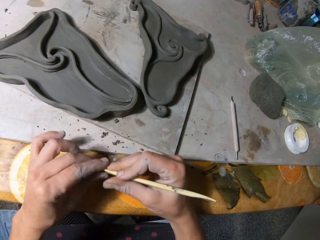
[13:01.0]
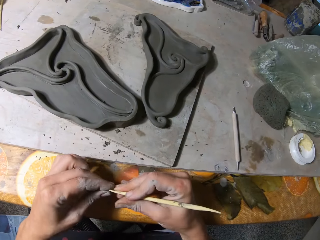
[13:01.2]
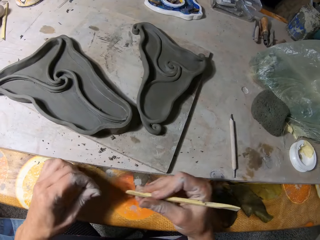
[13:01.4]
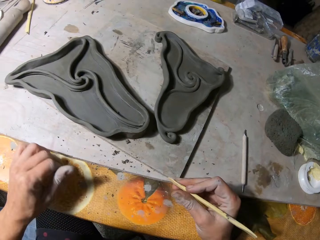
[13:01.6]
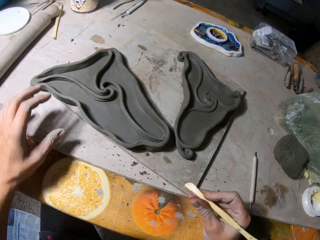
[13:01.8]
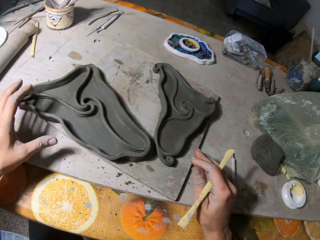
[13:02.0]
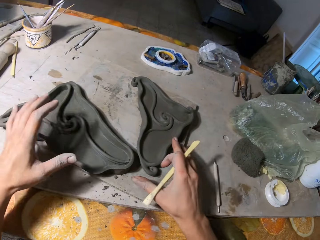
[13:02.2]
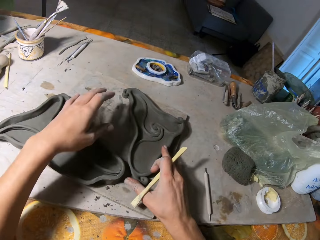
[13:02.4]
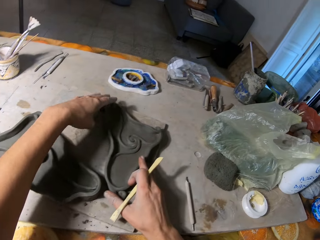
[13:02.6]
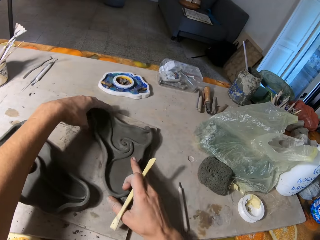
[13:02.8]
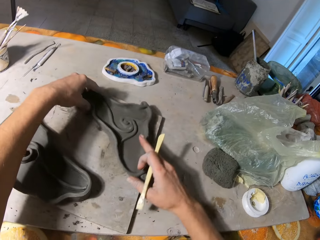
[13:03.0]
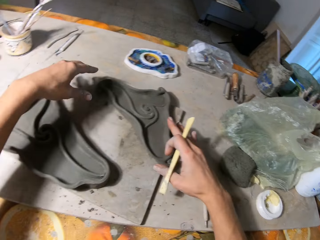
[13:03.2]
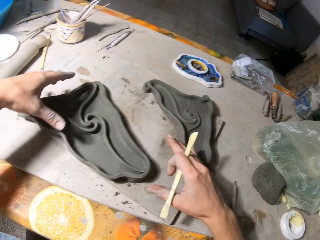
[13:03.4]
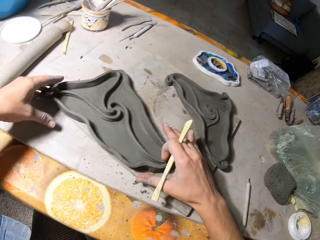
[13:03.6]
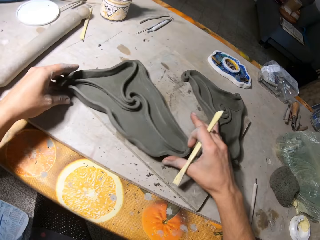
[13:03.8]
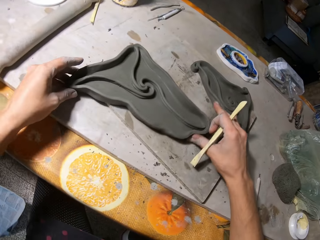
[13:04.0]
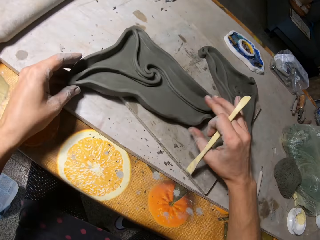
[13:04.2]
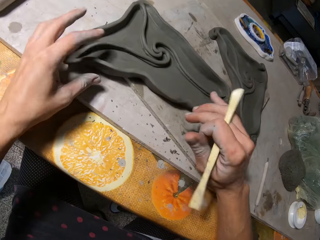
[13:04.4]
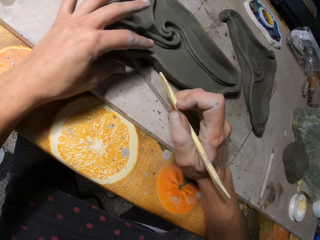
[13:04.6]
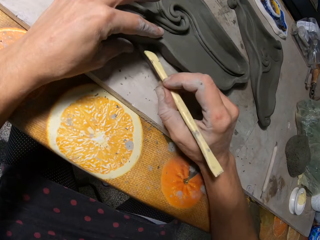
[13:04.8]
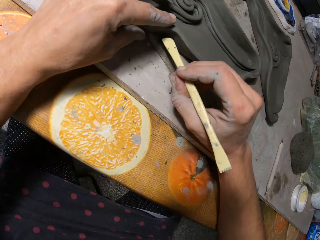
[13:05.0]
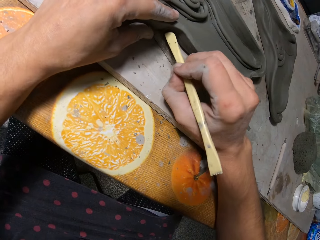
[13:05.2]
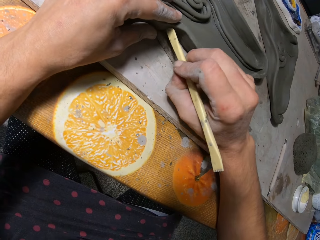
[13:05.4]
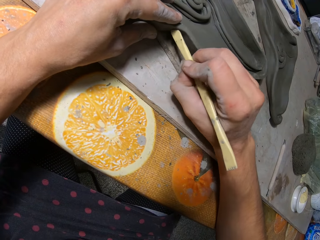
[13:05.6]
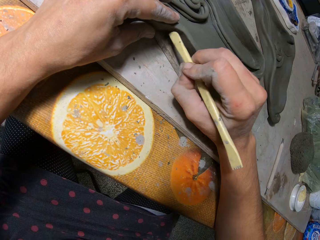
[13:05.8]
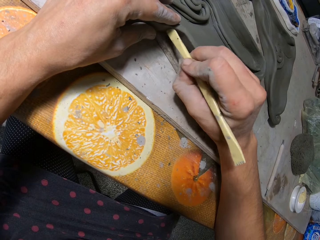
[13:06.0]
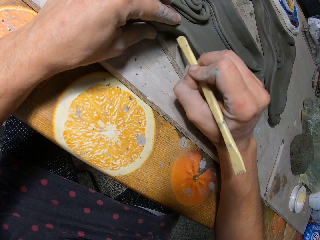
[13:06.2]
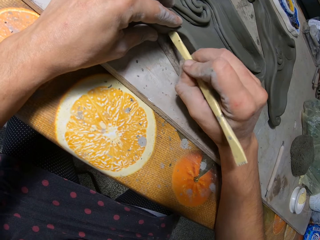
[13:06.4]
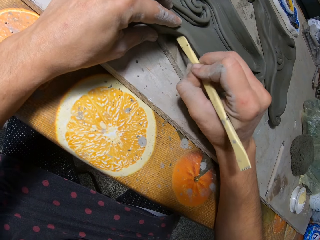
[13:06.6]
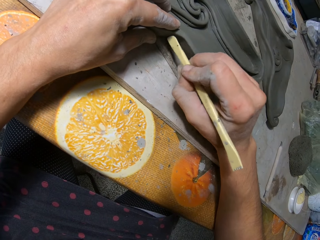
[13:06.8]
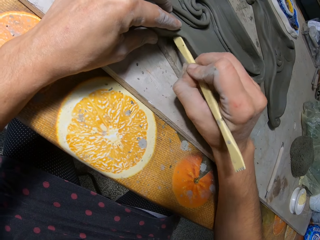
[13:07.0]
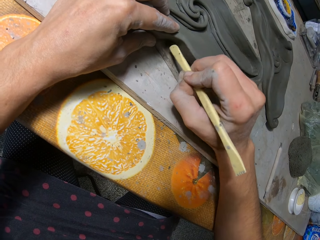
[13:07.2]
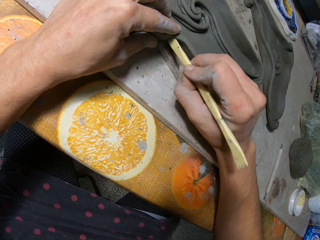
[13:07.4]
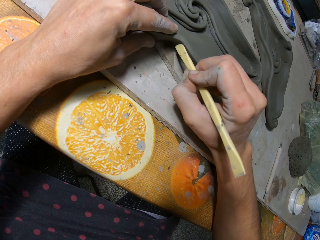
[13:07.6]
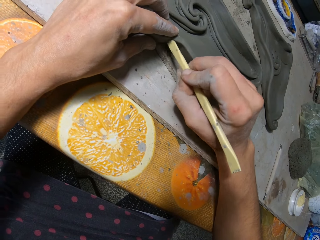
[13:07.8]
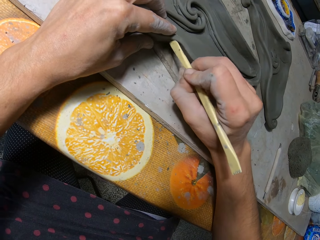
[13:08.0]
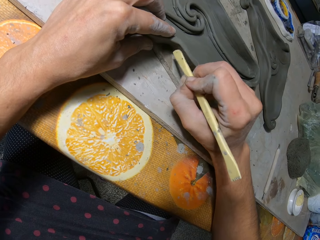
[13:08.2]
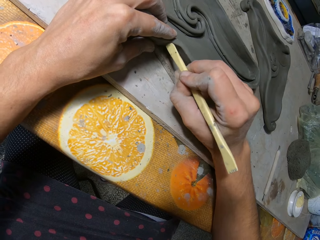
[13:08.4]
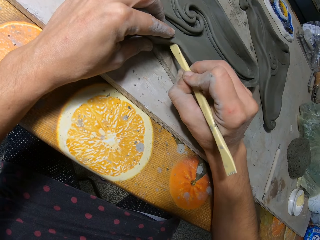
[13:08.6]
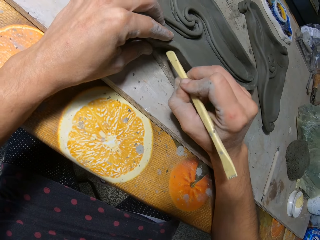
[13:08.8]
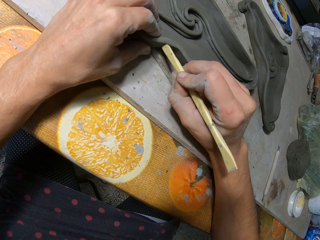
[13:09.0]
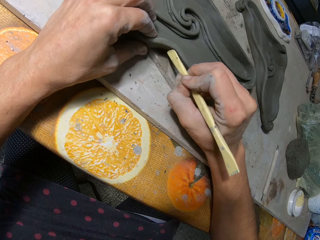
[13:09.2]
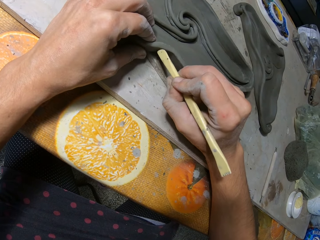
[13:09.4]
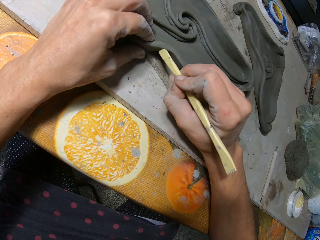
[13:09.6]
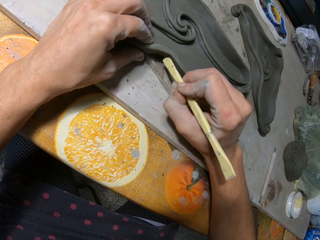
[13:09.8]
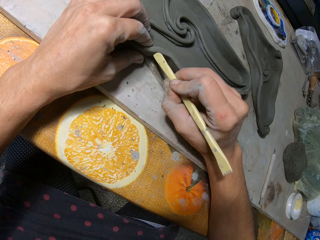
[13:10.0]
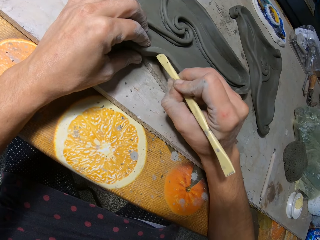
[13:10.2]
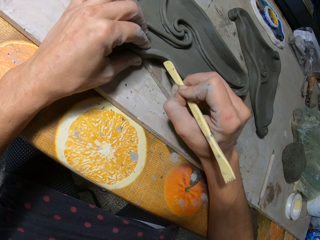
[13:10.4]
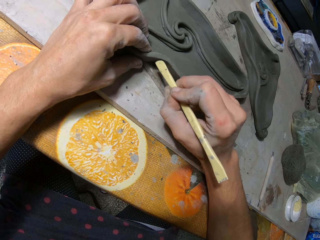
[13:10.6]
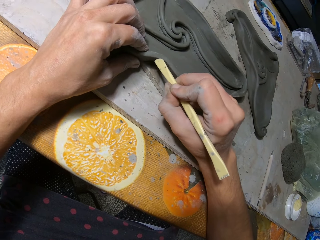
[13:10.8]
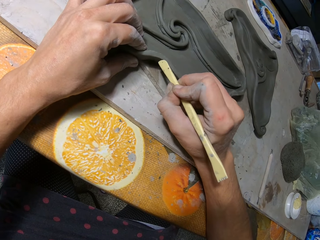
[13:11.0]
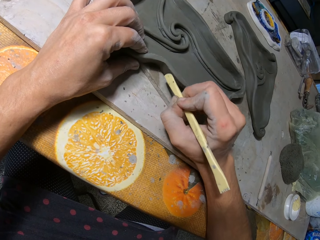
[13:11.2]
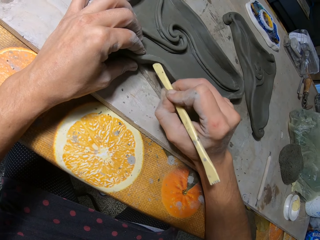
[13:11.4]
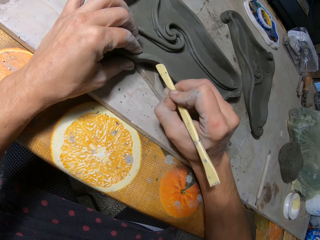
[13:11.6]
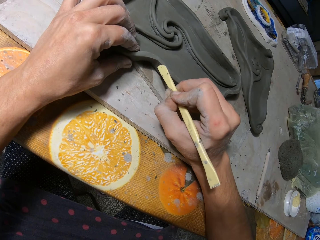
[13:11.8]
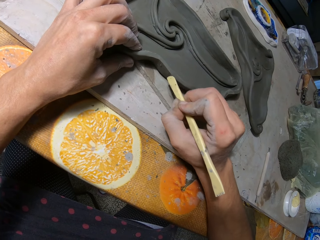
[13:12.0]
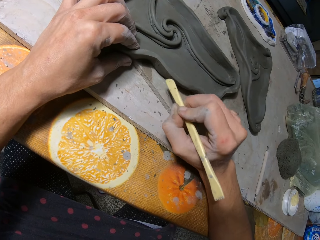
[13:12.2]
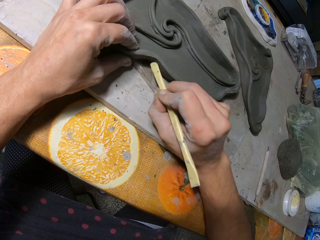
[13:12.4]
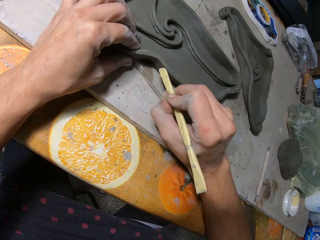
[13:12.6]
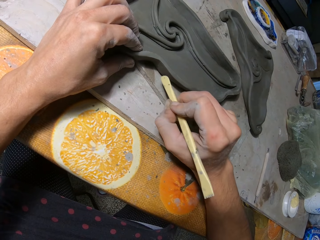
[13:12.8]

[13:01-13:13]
The camera wearer removes dirt from the wooden clay knife with his left hand. He moves the molded clay on the table with both hands. He does it again. He shapes the molded clay with the wooden clay knife in his right hand.

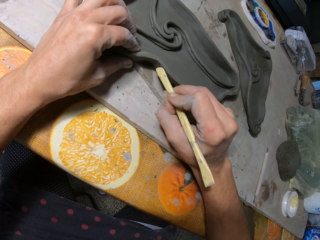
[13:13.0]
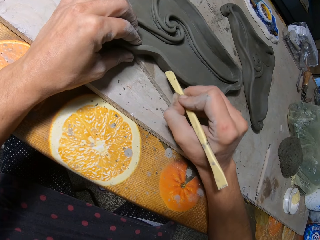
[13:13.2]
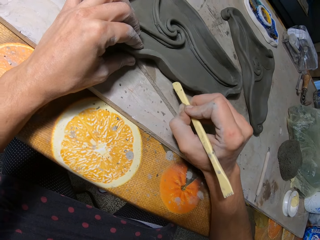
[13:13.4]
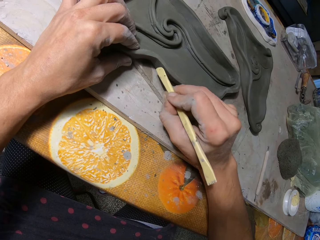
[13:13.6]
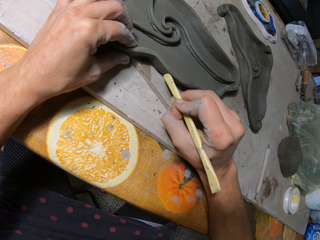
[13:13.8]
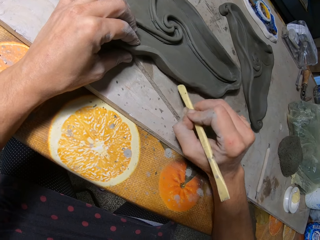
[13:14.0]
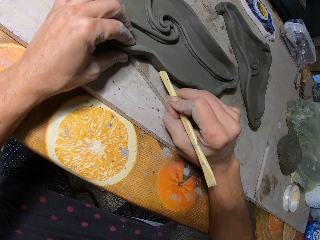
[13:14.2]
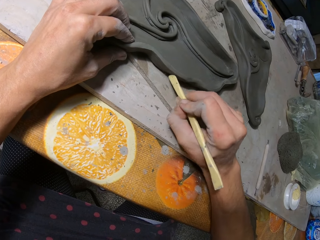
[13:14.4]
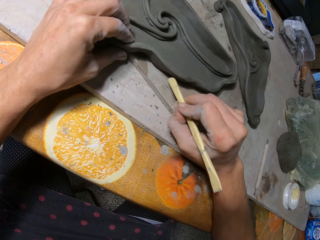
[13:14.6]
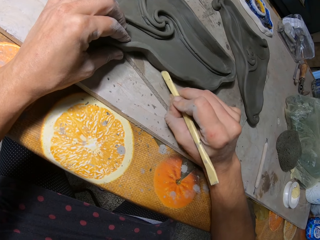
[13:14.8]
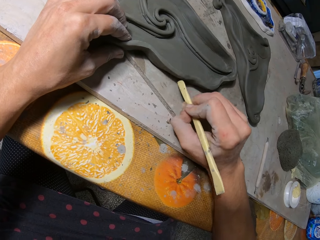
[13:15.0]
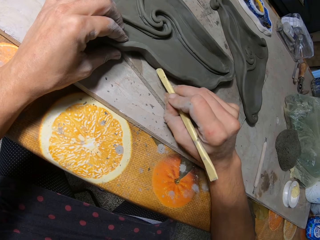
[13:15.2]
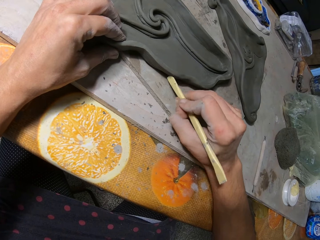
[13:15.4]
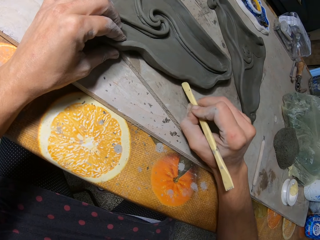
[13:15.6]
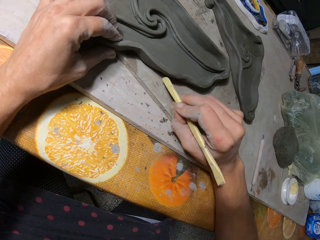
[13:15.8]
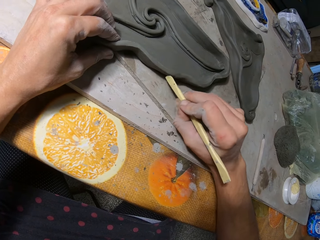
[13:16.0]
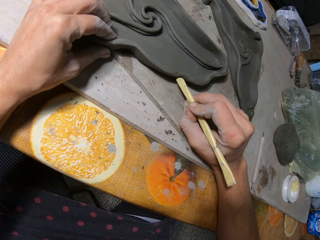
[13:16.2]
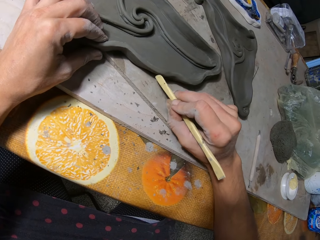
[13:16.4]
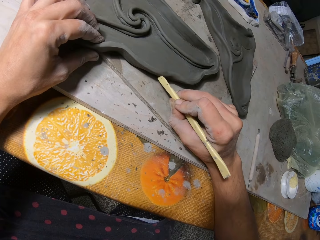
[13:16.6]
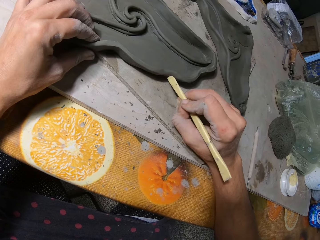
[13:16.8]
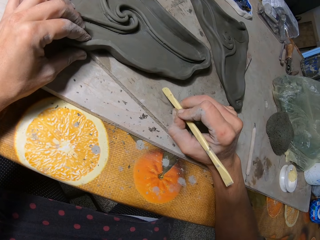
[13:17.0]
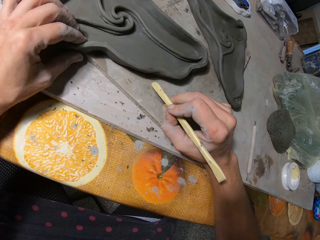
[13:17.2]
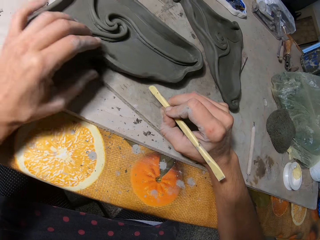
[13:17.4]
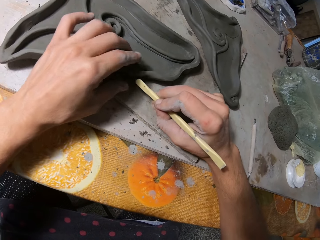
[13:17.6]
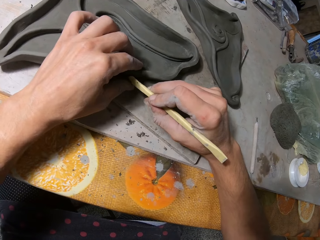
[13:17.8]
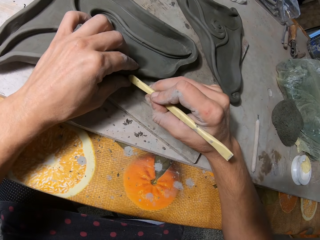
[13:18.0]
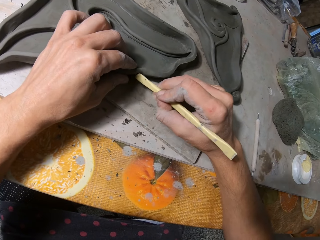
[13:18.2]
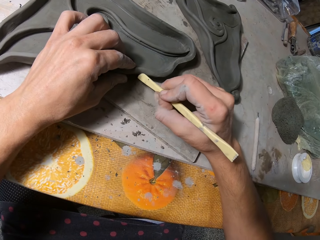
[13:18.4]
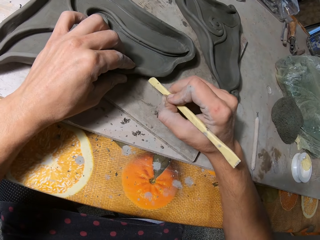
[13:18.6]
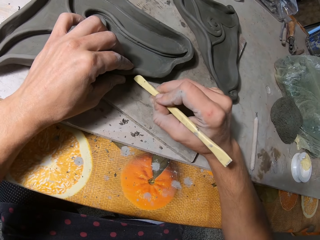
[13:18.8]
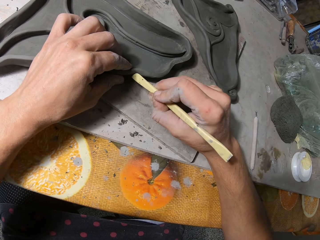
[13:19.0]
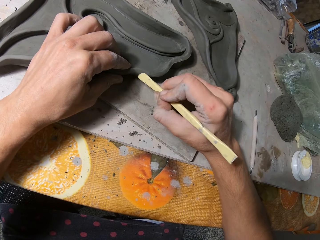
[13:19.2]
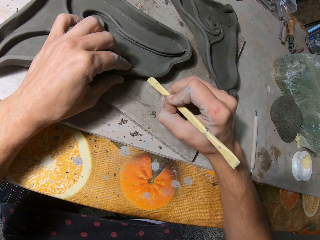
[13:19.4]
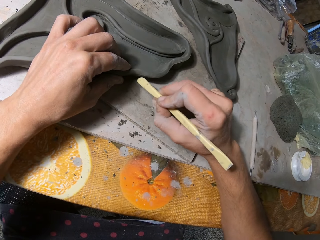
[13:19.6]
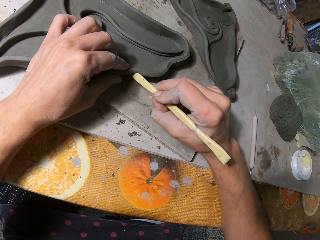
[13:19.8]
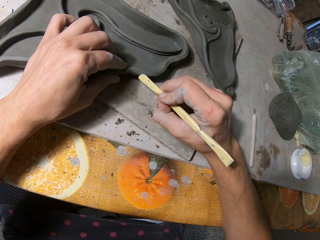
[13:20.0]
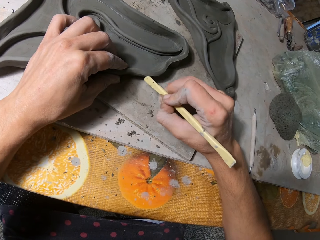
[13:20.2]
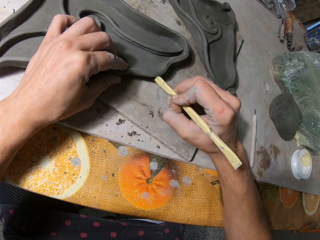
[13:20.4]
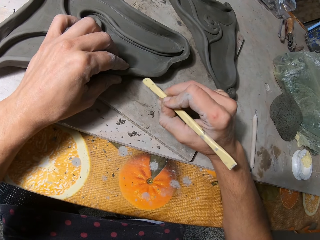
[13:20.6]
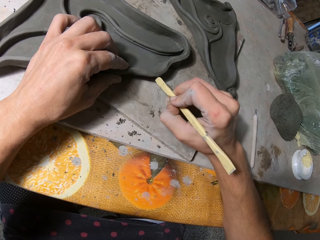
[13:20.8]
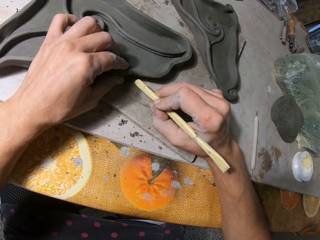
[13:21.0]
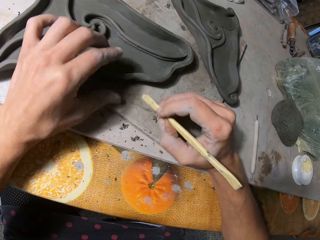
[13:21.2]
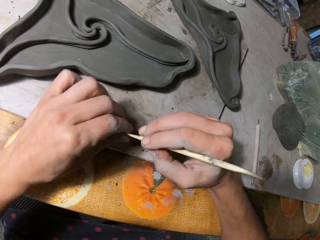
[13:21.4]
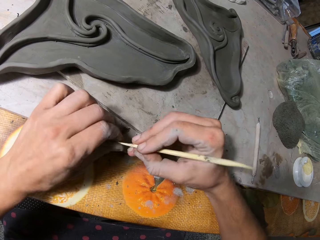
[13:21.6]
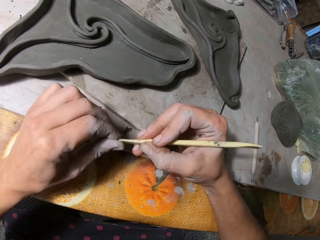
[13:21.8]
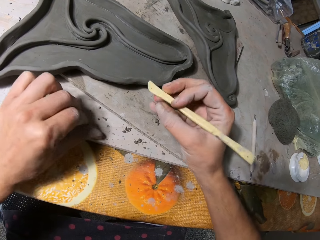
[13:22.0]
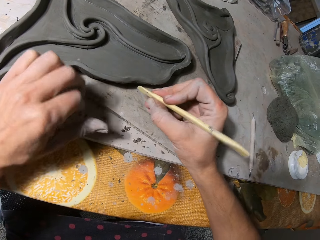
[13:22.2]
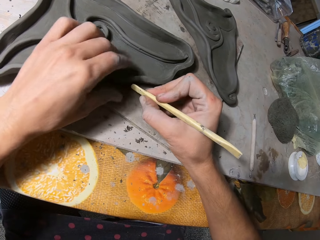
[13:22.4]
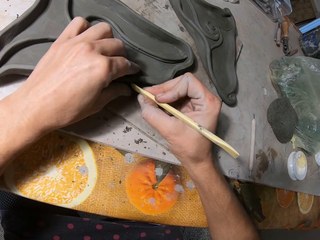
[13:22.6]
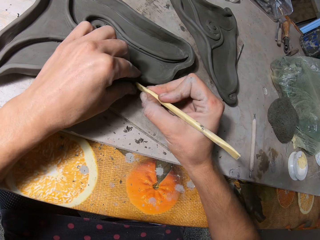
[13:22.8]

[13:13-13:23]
The camera wearer holds the molded clay on the table with his left hand. He removes dirt from the wooden clay knife with his left hand. He holds the molded clay on the table with his left hand.
